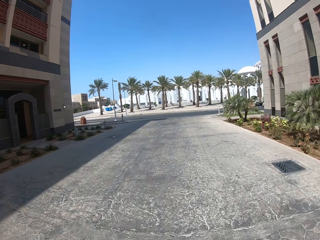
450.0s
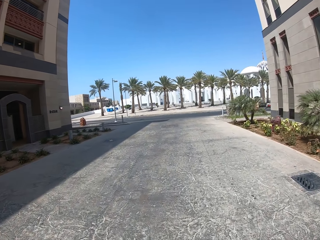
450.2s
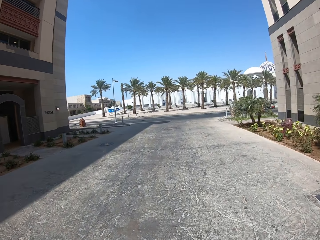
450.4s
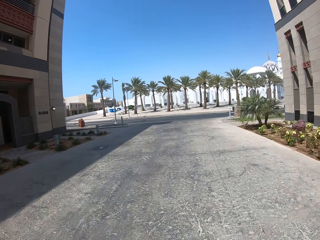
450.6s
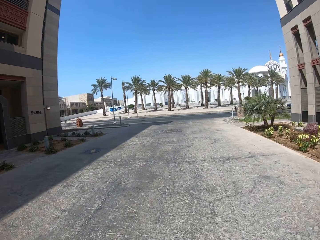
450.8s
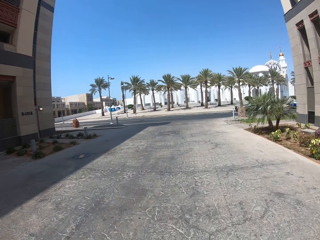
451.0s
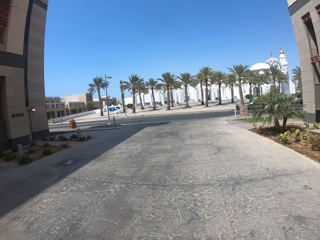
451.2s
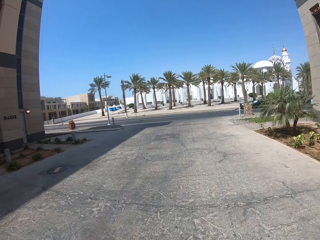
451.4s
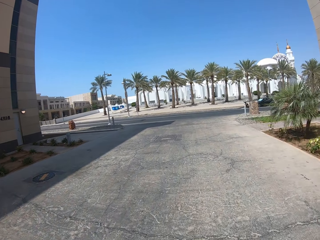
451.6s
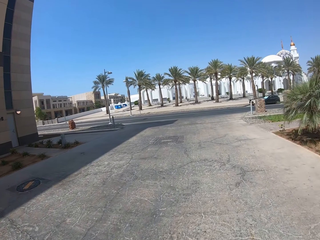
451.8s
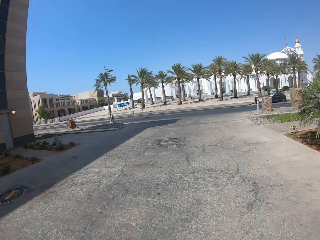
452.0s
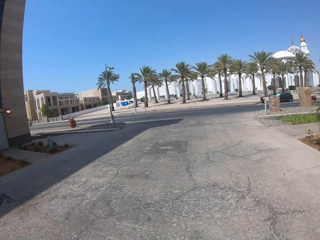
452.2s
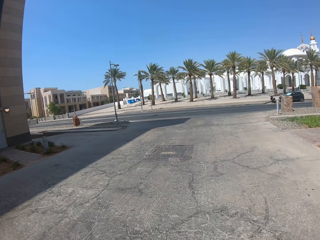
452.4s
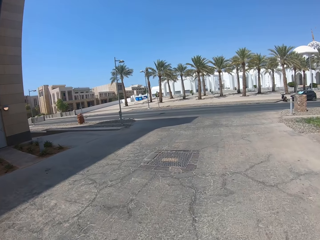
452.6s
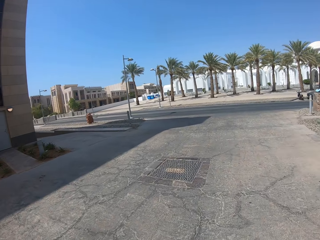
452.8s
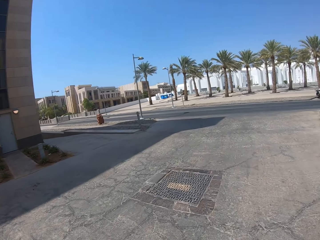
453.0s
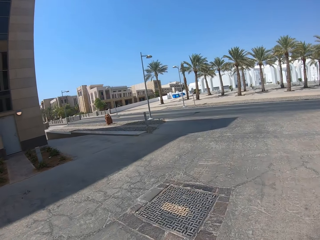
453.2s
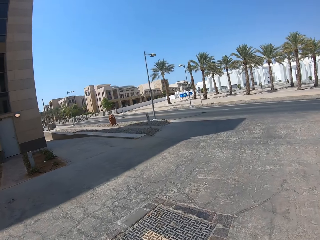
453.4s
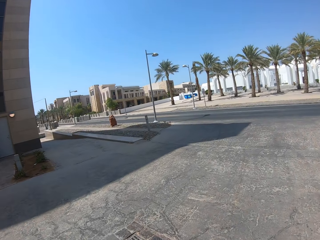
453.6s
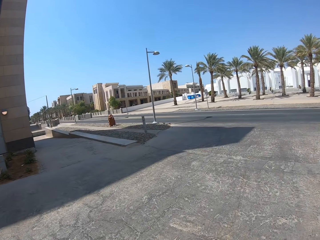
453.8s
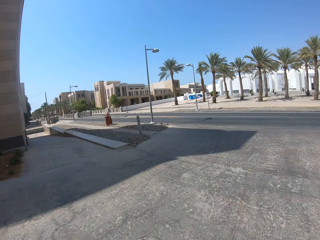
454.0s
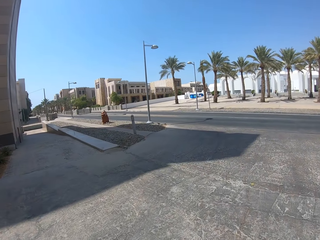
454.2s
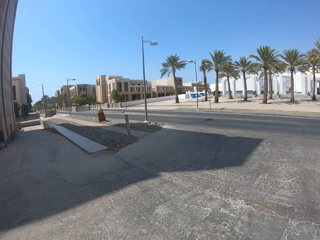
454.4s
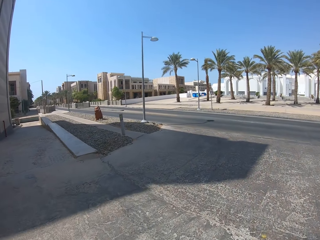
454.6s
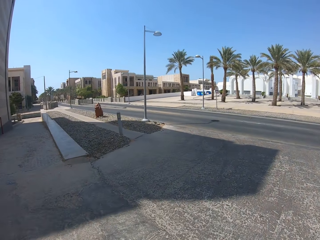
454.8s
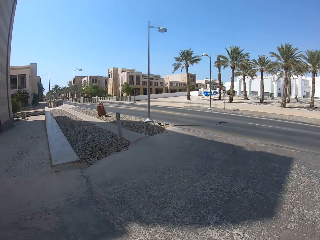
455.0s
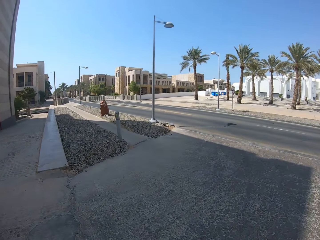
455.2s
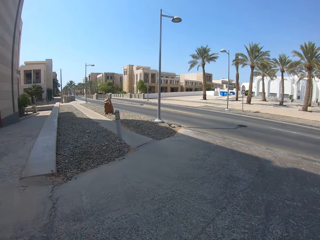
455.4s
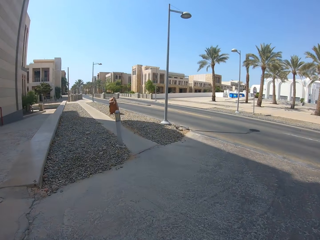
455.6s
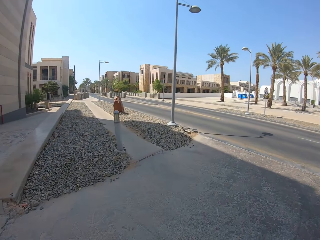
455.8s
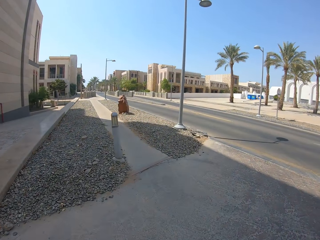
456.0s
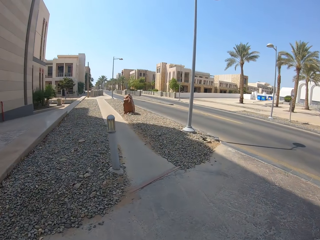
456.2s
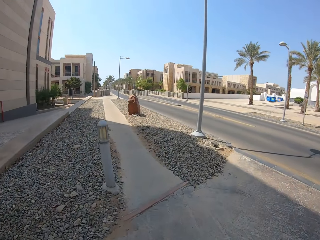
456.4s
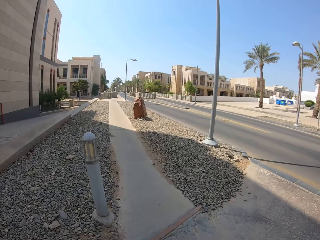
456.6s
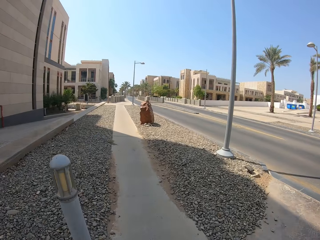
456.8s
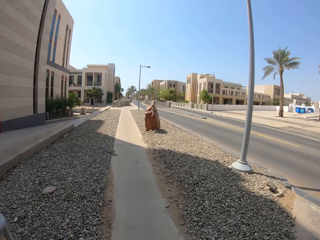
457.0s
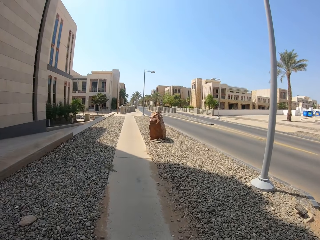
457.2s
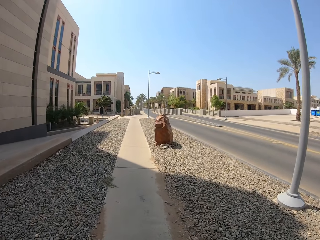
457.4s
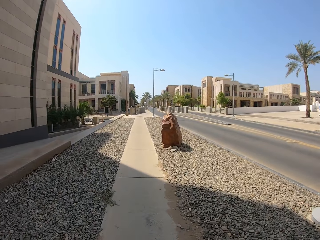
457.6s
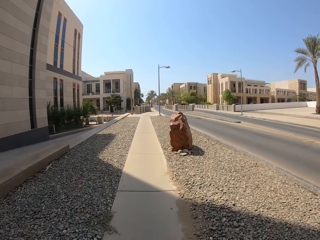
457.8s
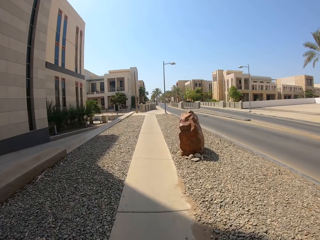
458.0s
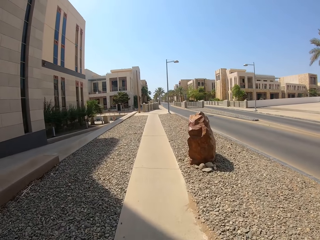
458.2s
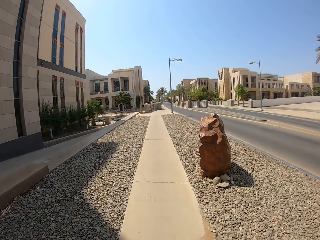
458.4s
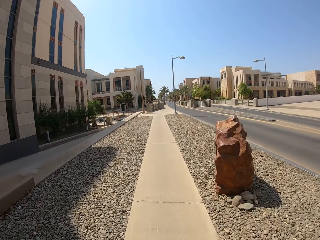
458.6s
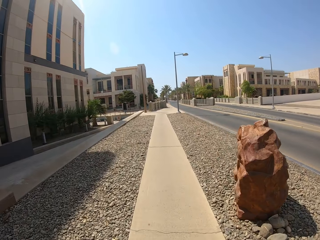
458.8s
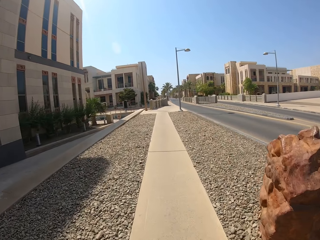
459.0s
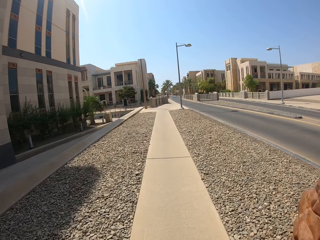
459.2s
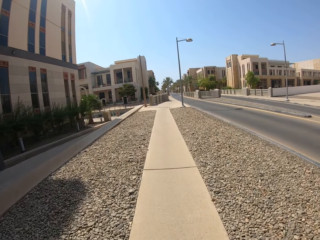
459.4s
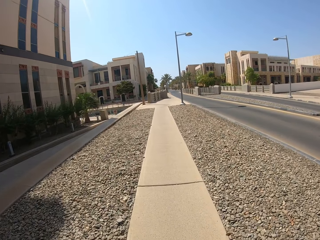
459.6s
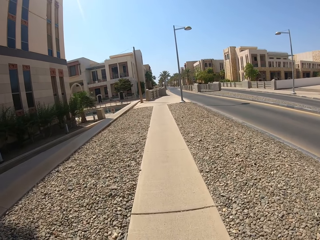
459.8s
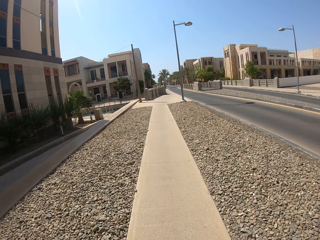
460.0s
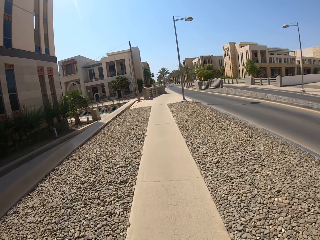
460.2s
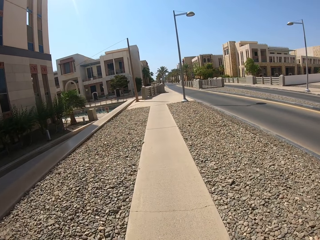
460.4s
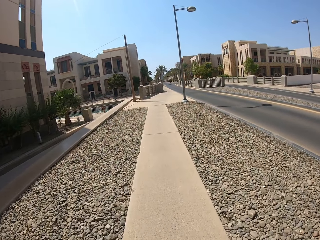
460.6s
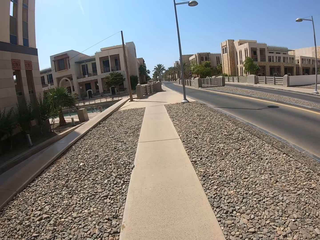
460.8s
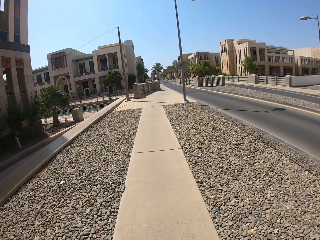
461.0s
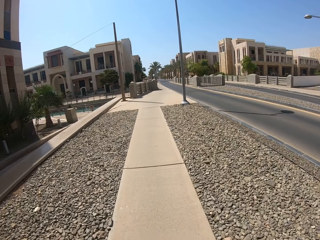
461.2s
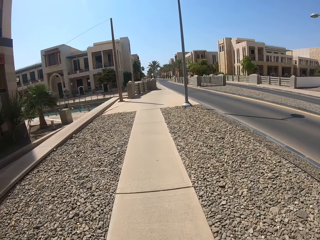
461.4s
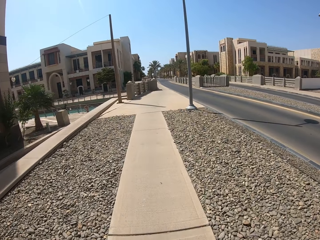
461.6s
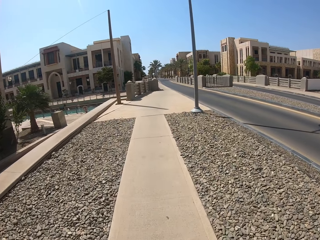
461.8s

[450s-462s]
The camera wearer turns left on the pavement. They cycle on the sidewalk.

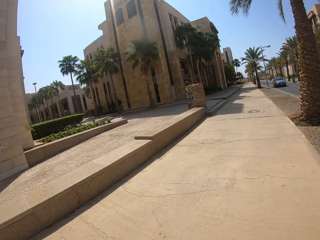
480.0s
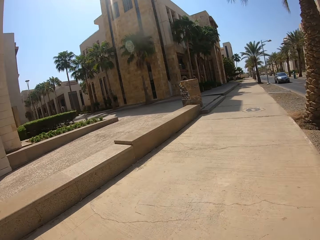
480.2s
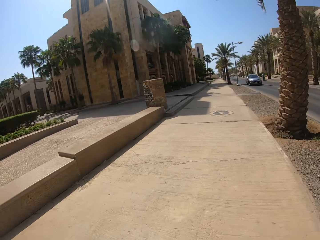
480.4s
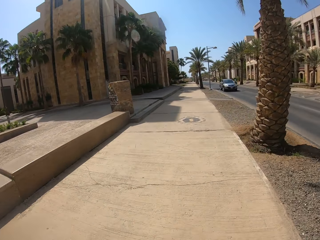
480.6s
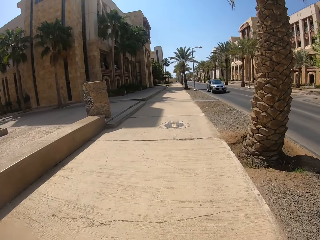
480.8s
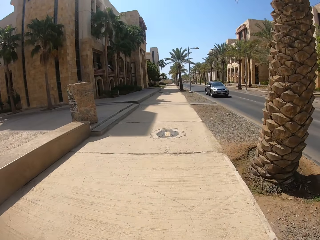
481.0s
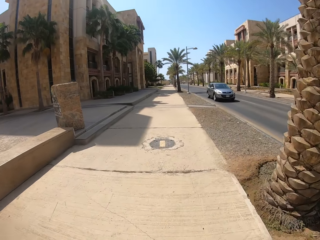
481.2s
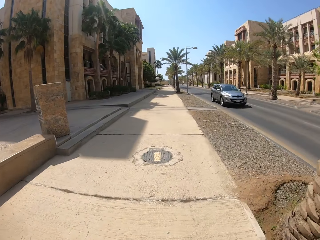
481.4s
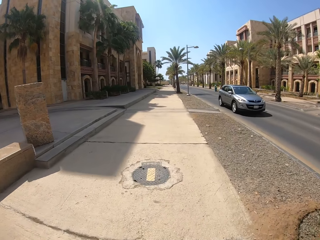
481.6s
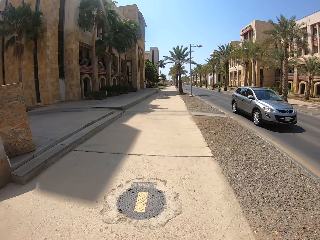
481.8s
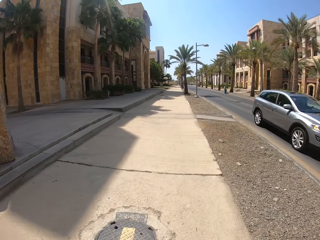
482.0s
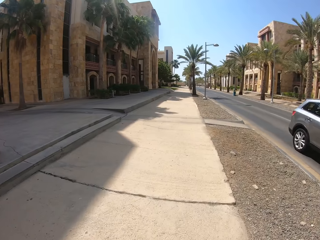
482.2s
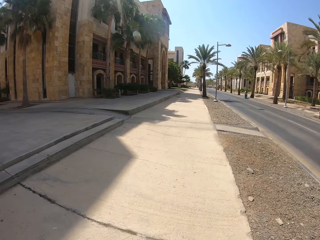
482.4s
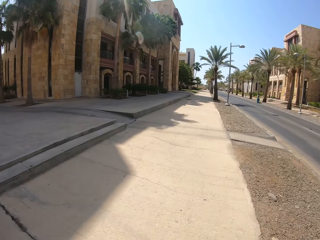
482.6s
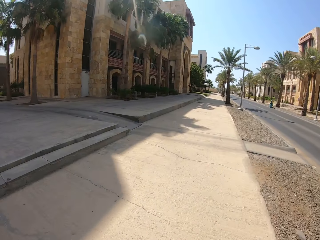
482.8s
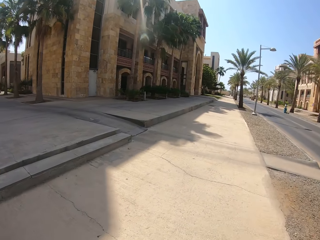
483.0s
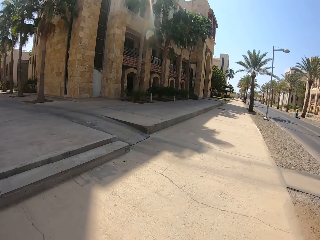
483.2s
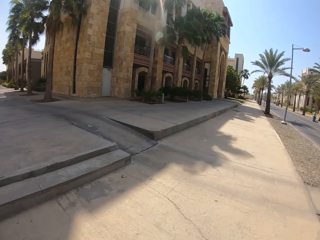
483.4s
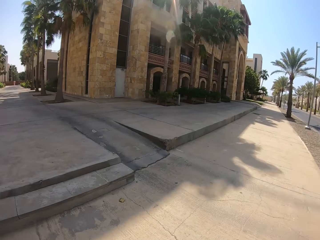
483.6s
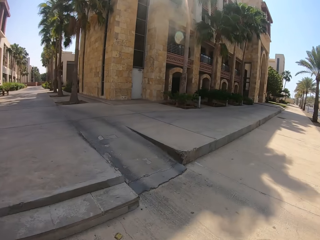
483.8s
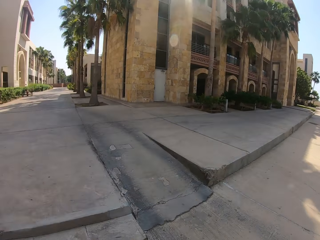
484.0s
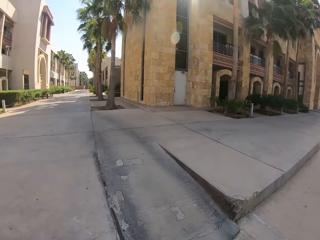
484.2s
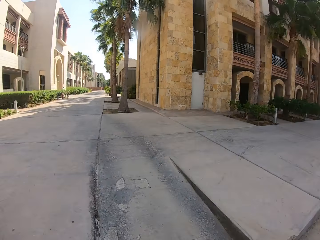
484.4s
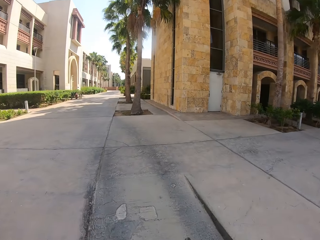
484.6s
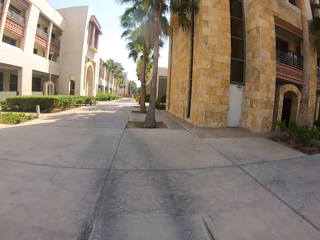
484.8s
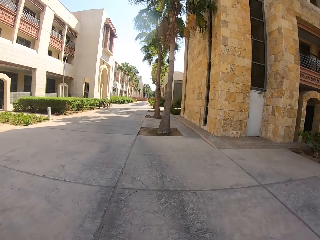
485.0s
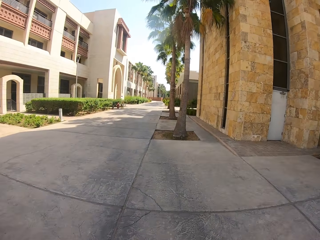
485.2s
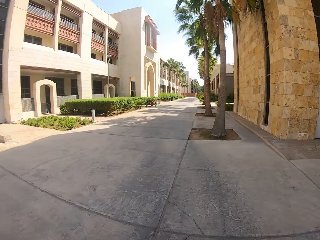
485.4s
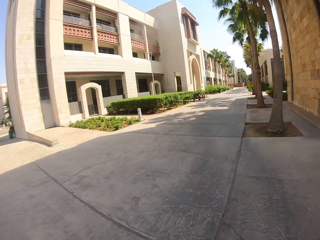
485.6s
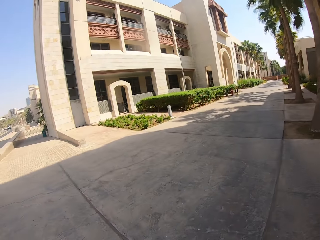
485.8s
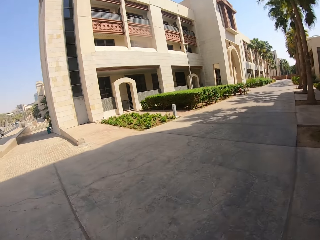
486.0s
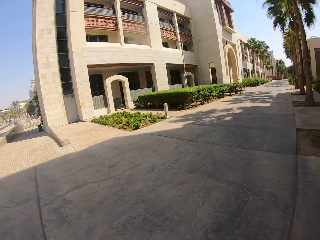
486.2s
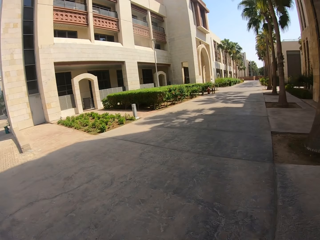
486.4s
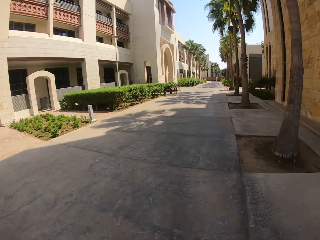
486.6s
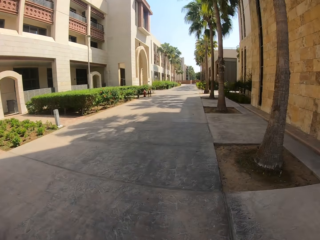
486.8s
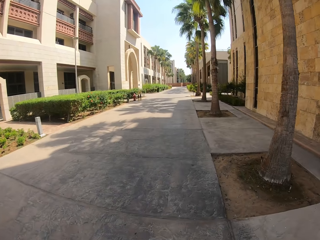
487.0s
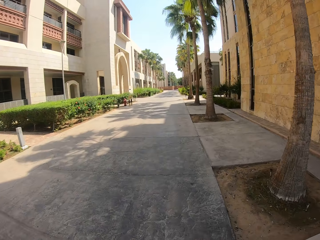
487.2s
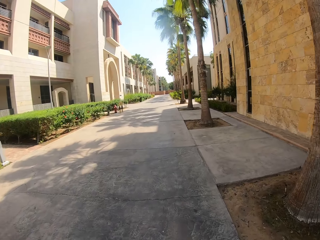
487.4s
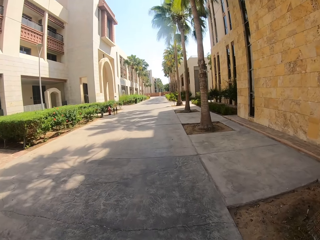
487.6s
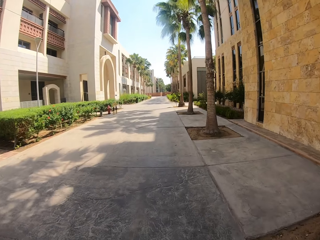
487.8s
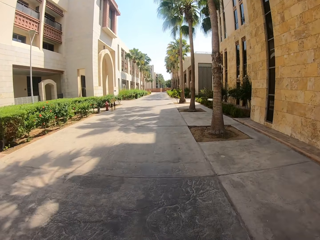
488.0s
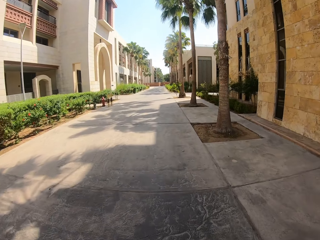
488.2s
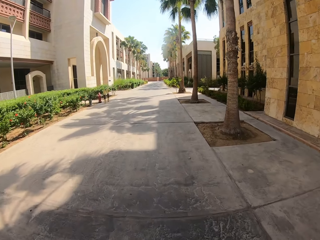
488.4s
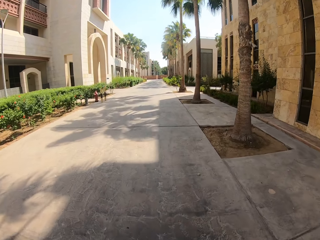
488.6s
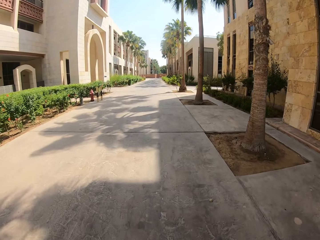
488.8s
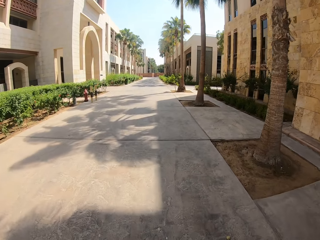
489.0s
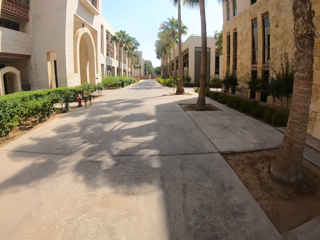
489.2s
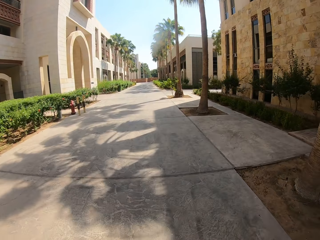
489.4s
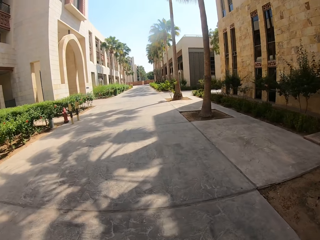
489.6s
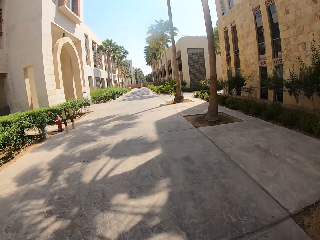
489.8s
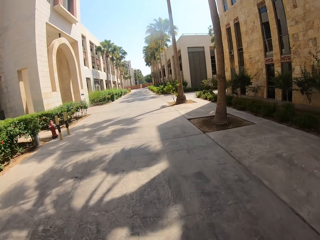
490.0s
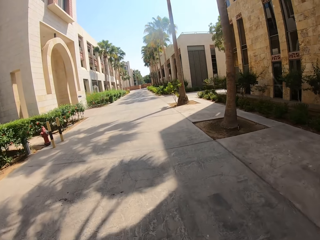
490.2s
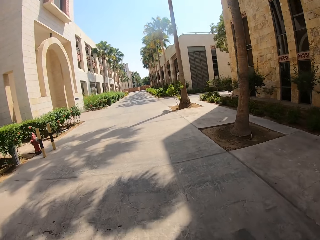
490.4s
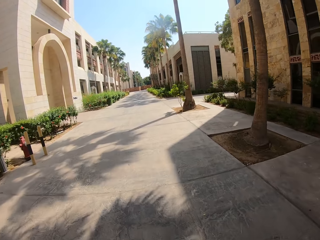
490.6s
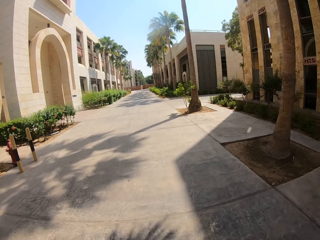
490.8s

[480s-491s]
The camera wearer passes a grey oncoming car. They turn left. They cycle on the road.
